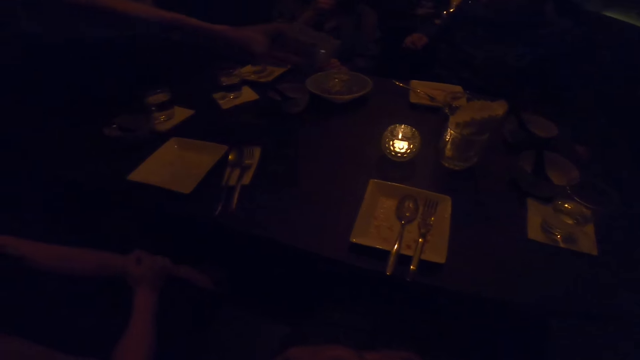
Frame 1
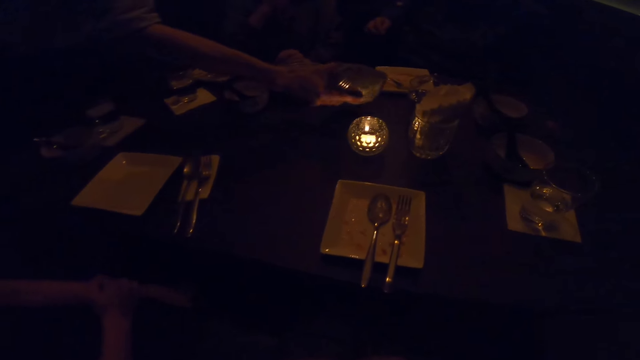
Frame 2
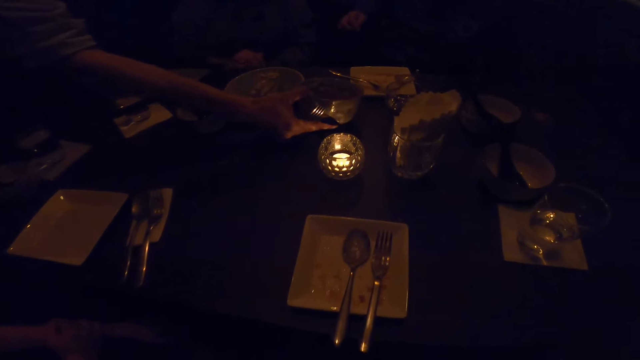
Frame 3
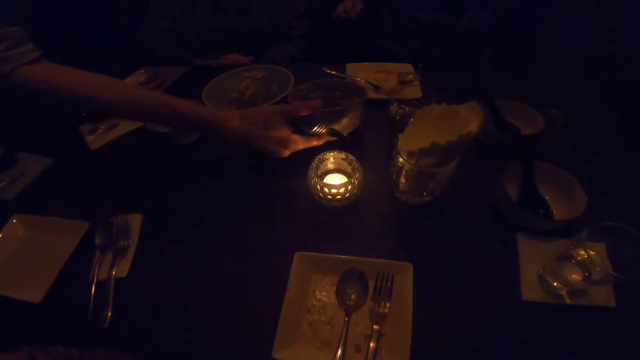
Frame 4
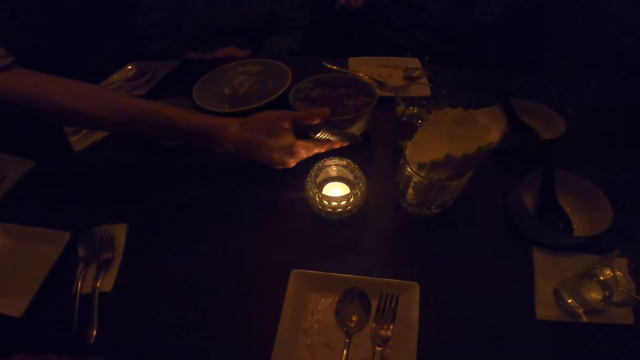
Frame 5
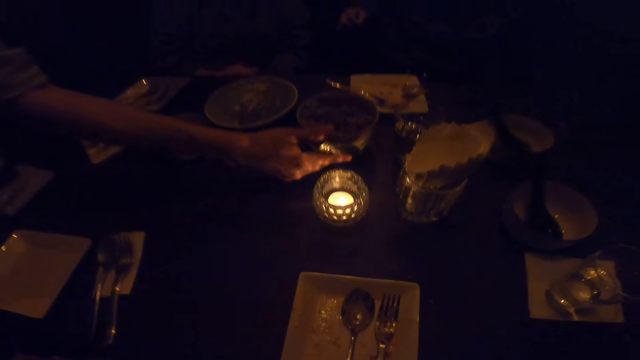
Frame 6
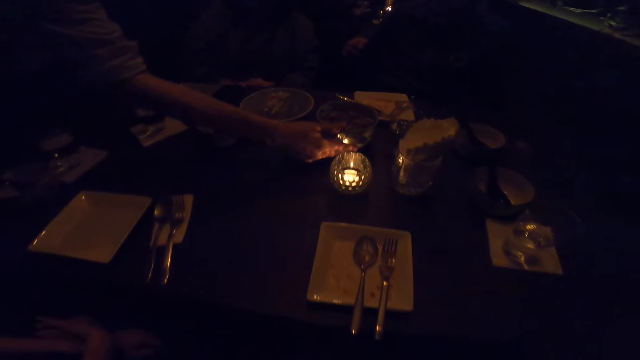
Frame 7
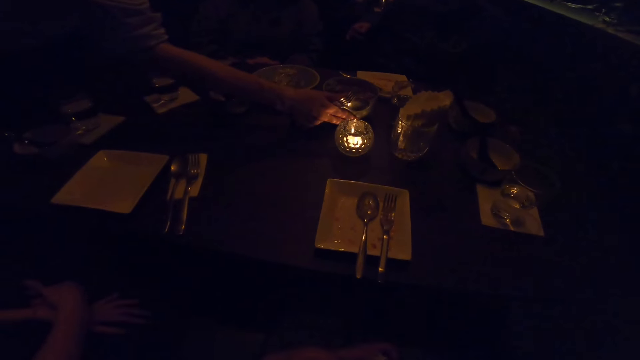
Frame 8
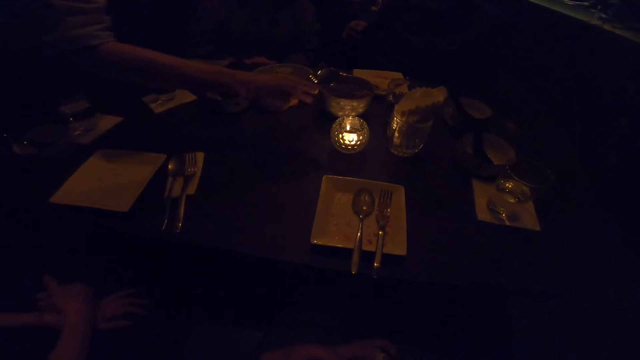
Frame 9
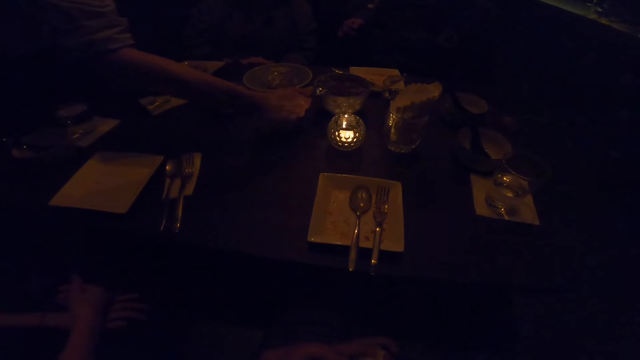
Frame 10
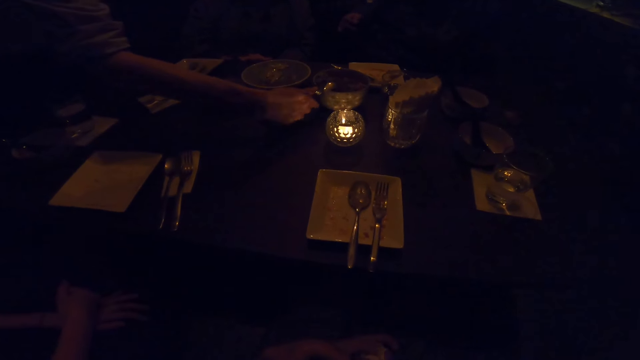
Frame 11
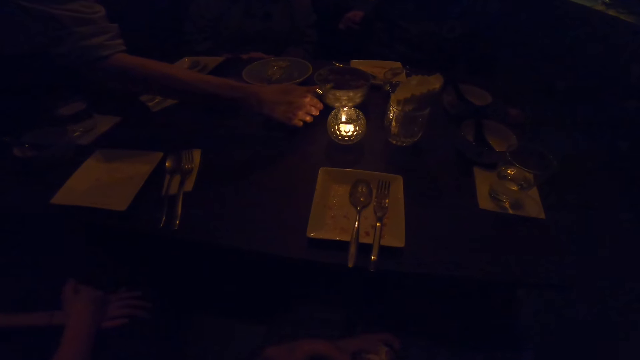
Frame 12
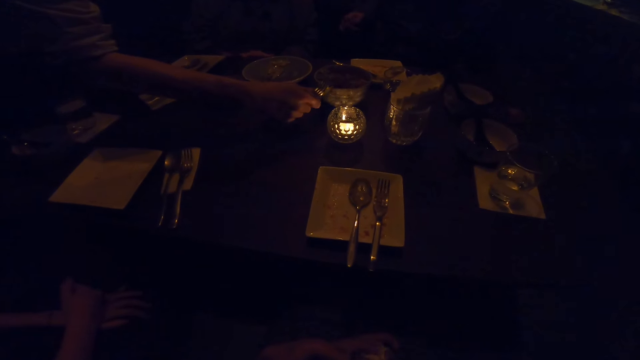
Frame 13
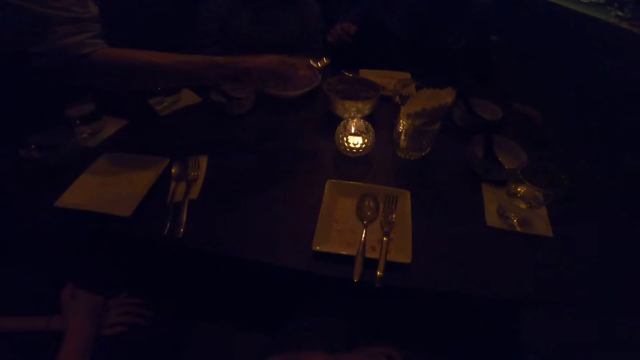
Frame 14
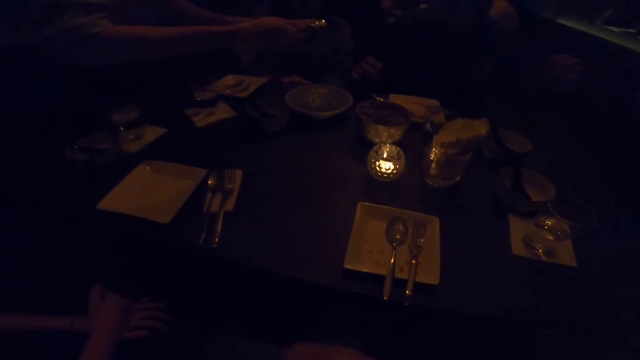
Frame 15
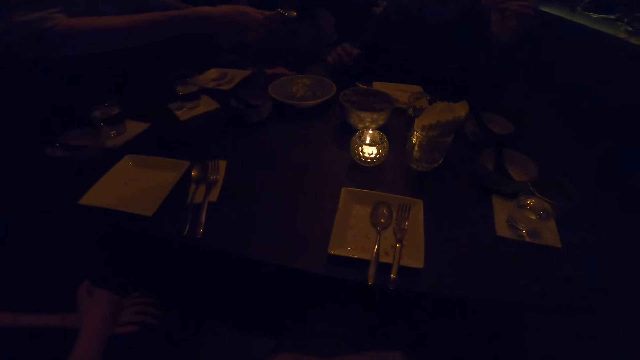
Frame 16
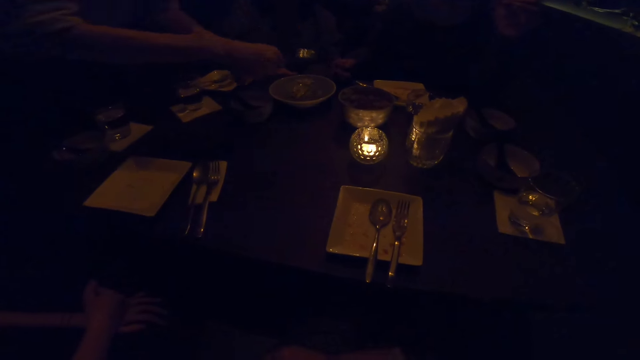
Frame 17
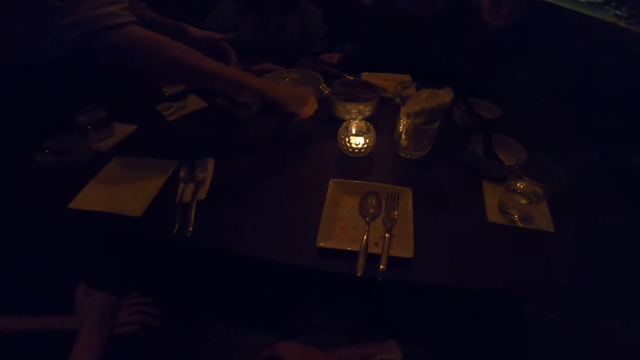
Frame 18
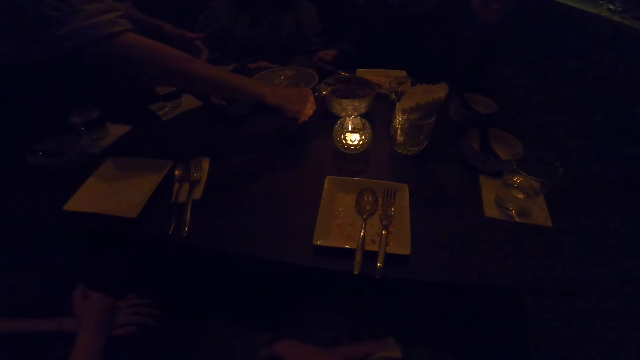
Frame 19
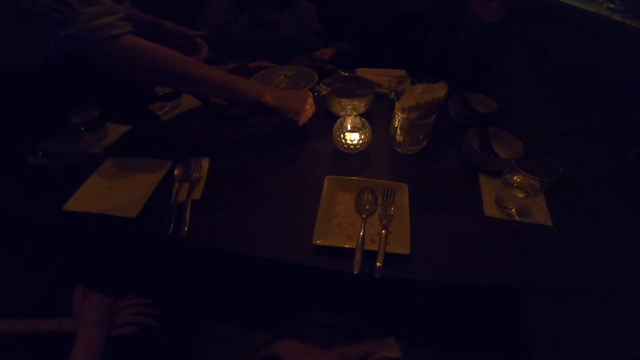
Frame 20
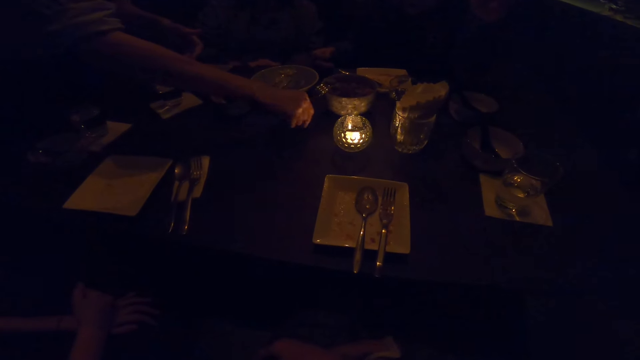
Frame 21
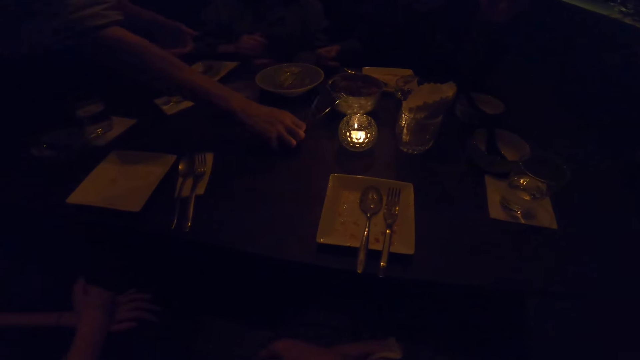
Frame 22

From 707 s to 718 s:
A man holds the bowl in his hand. The man drops the bowl of food on the table with his right hand. The man puts down the spoon. The man drops the fork in his right hand on the table.

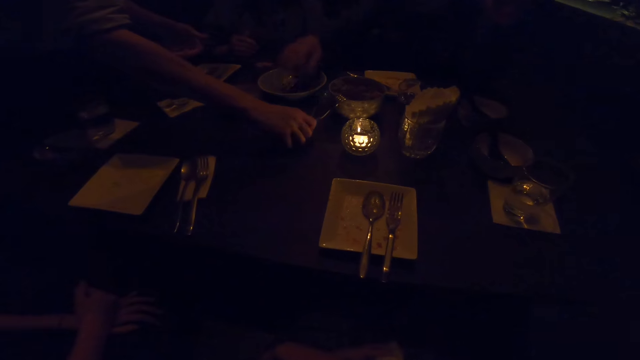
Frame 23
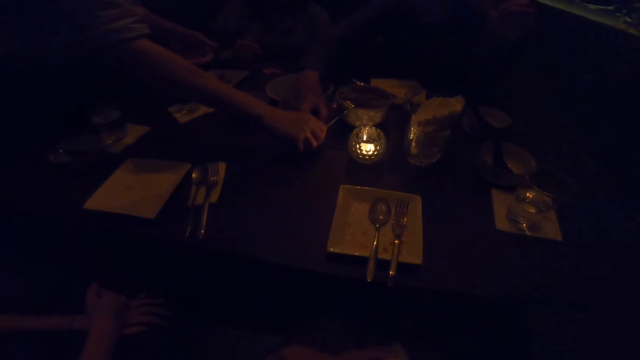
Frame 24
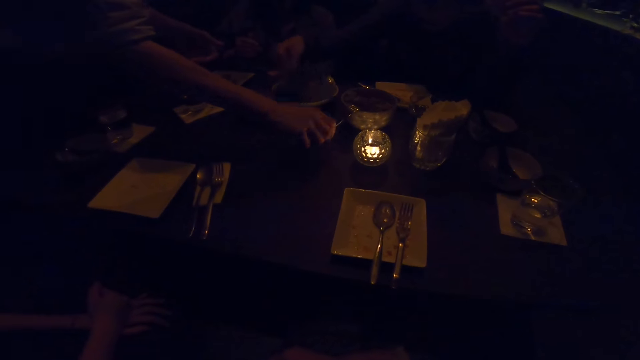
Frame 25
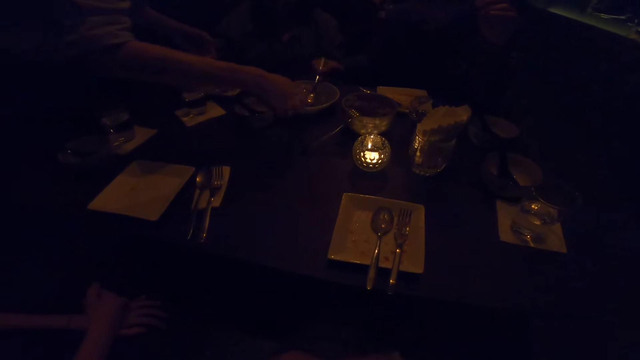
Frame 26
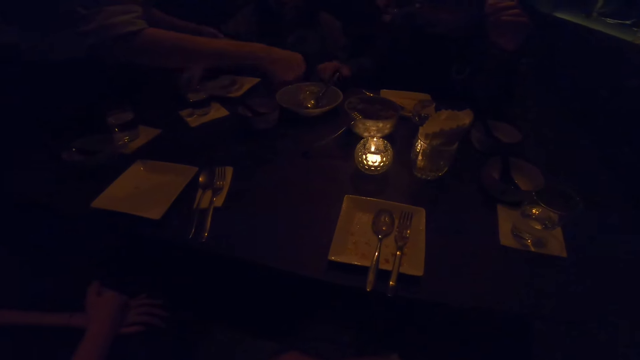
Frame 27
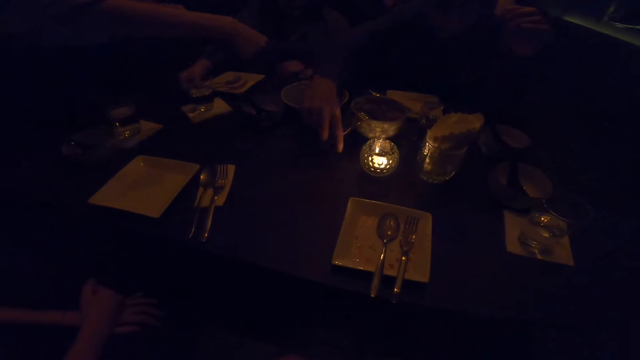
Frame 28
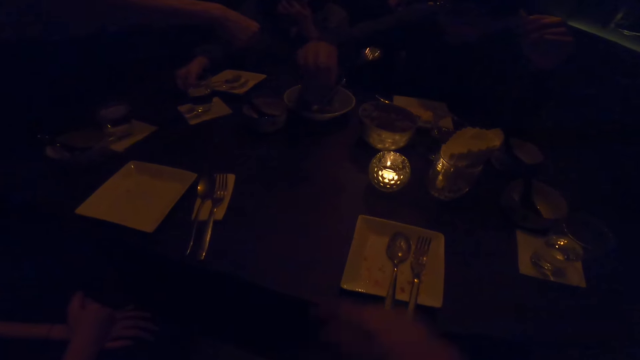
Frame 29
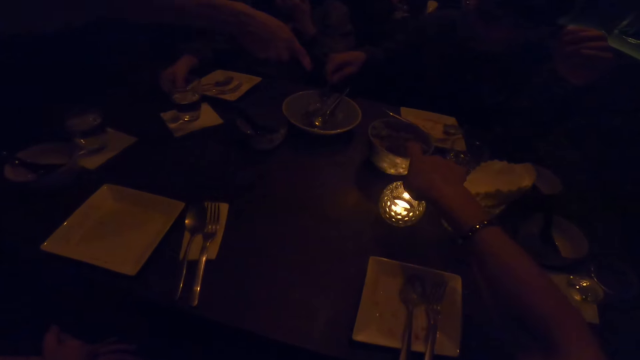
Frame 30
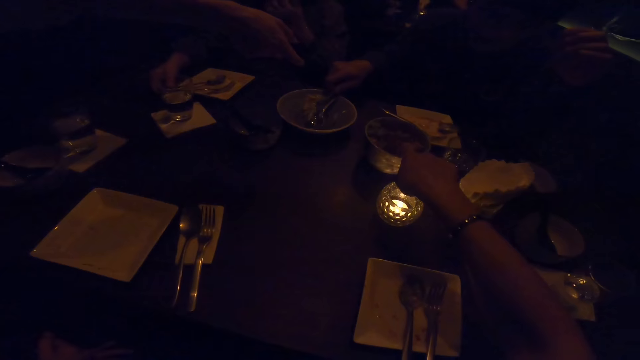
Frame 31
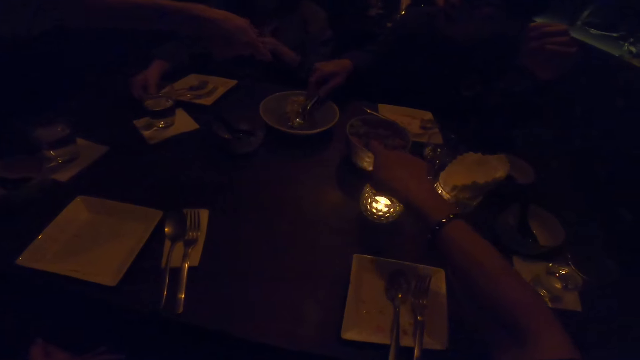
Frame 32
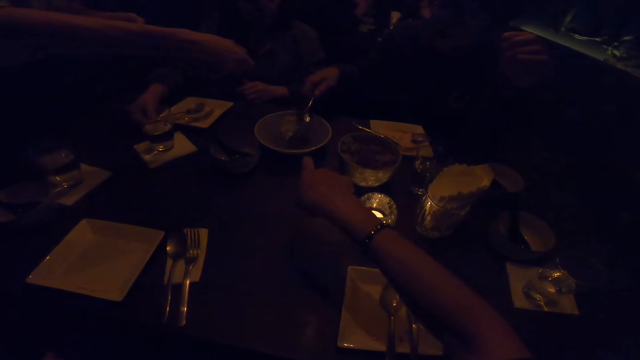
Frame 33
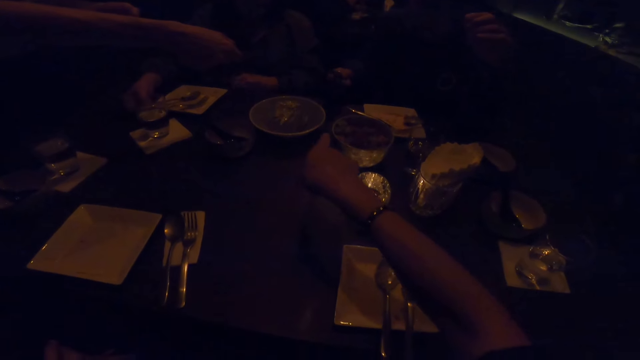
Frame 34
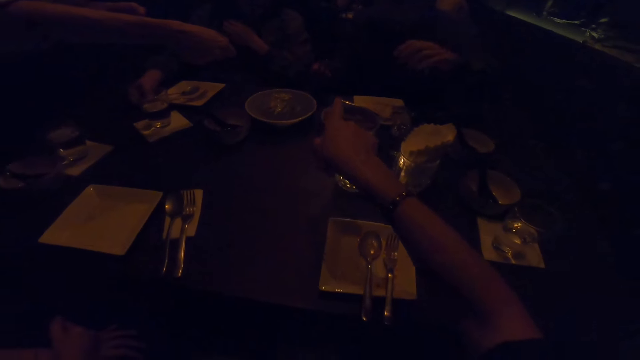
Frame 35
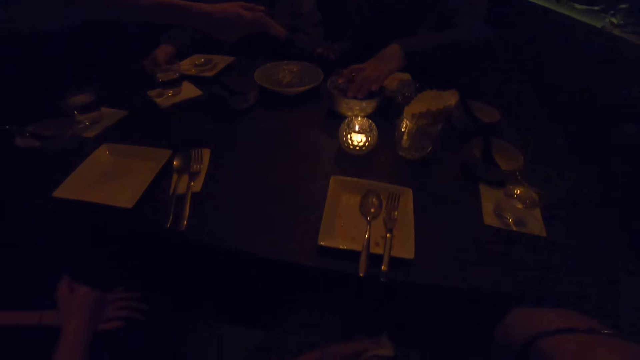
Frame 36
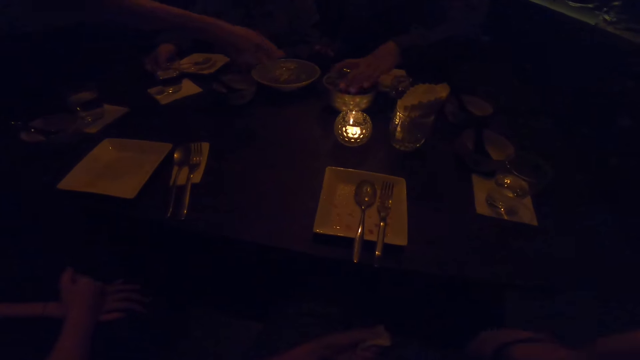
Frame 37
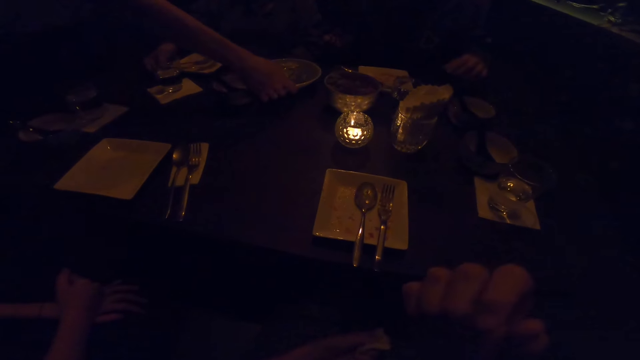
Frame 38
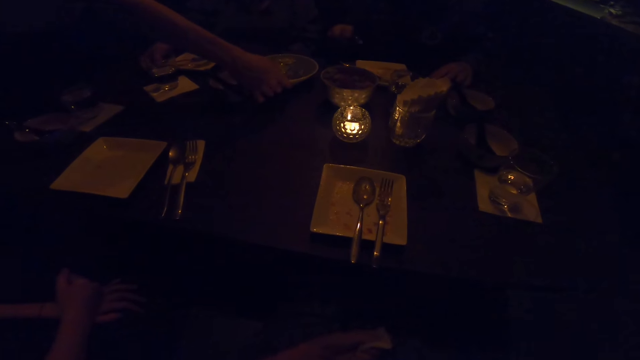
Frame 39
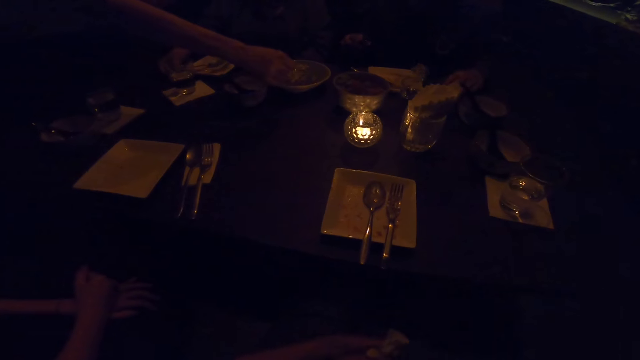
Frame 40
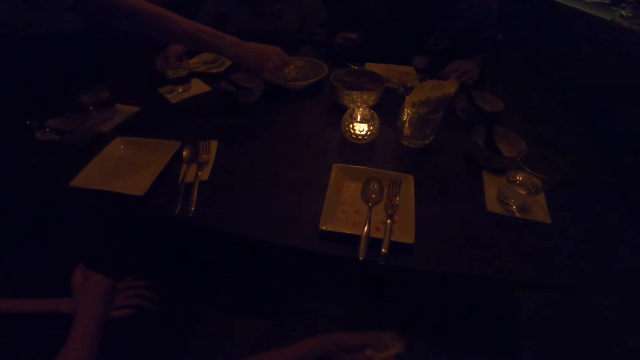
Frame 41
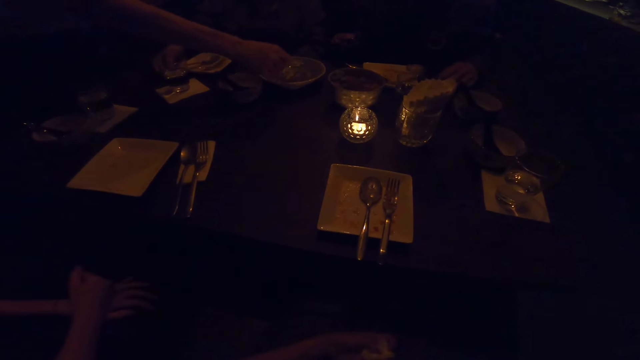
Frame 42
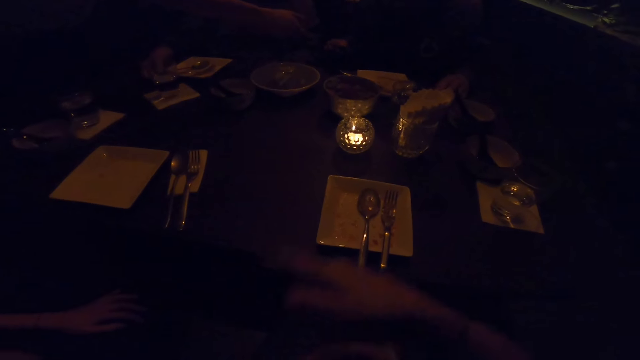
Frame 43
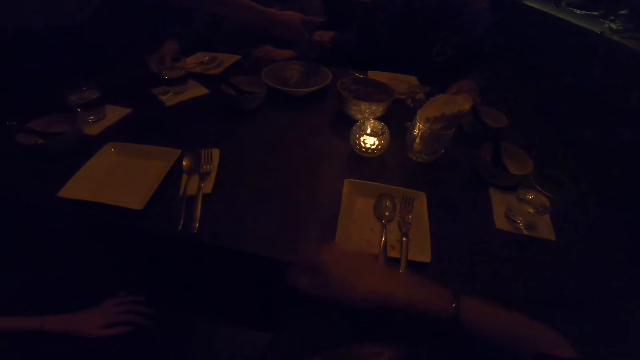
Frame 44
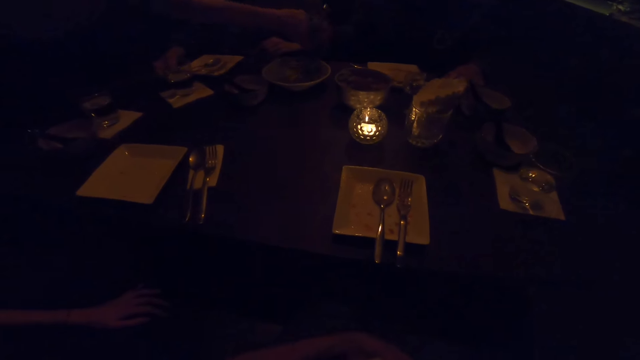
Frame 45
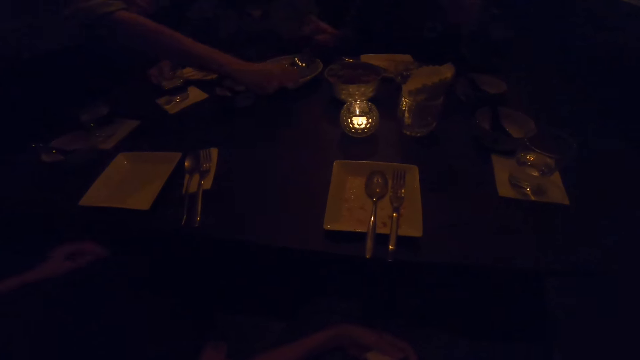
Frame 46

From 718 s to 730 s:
A woman takes the spoon. A man adjusts the fork on the table with his right hand. The camera wearer stretches his right hand forward. The woman puts the spoon on the plate. The man converses. The camera wearer points his finger. He drops his right hand down.
